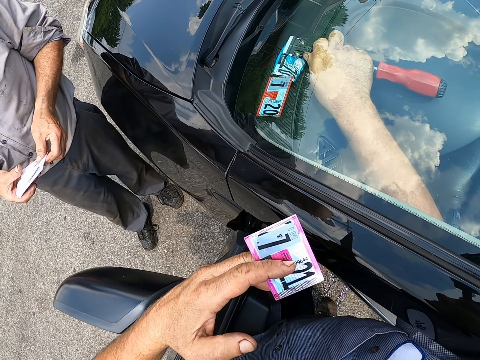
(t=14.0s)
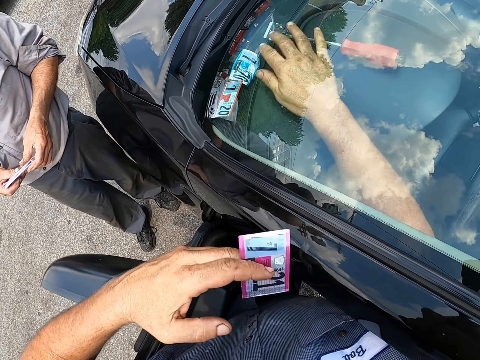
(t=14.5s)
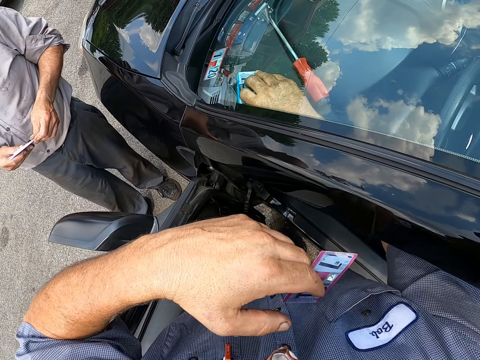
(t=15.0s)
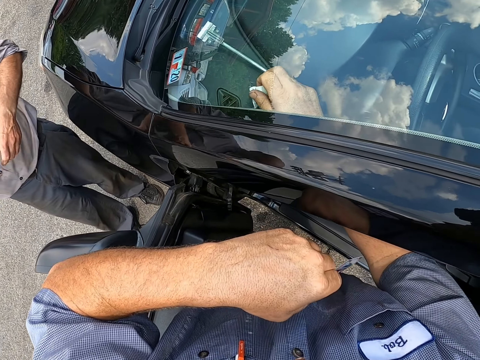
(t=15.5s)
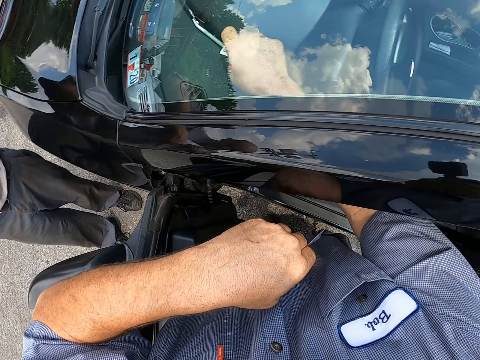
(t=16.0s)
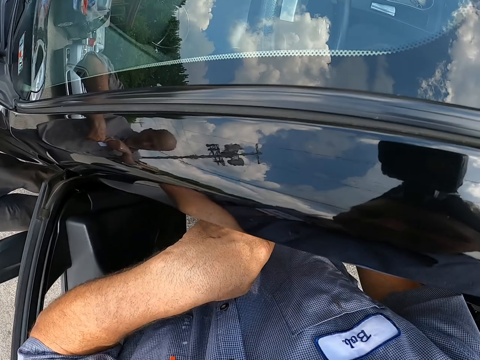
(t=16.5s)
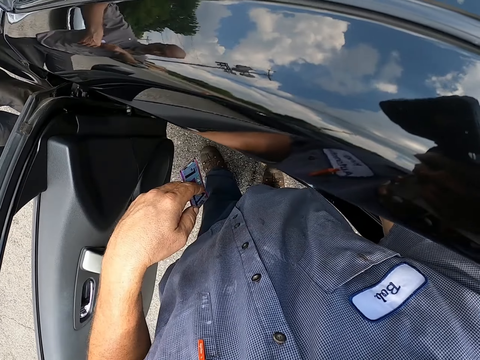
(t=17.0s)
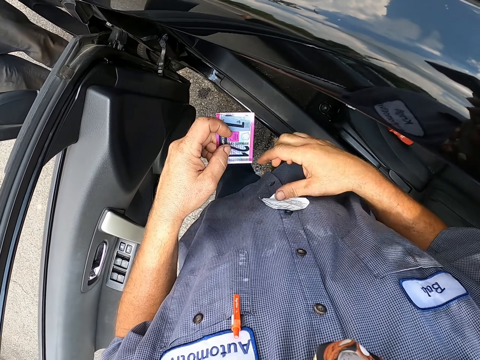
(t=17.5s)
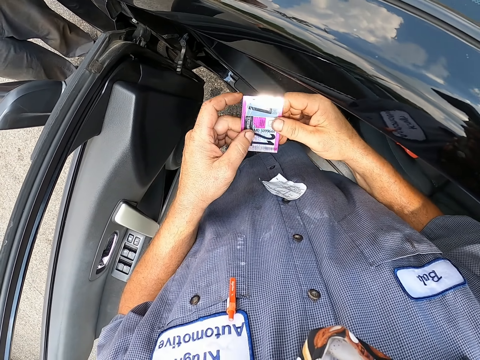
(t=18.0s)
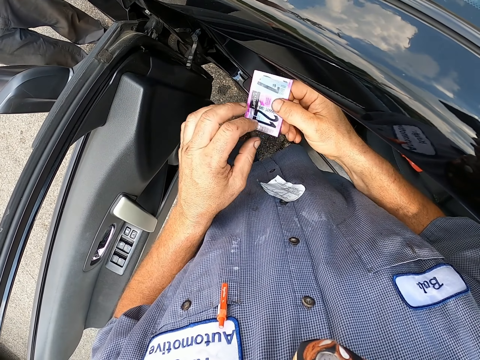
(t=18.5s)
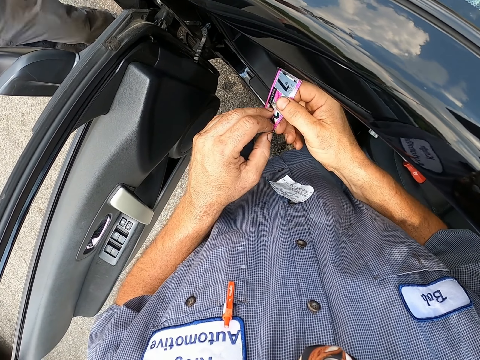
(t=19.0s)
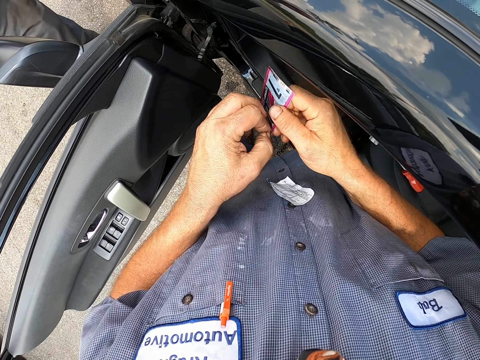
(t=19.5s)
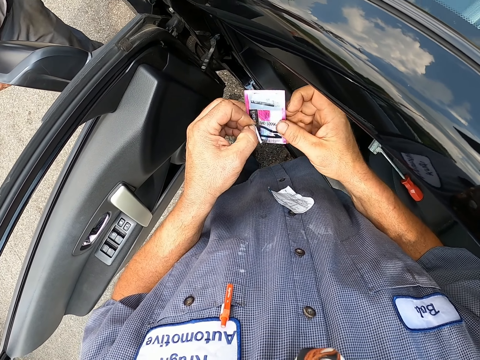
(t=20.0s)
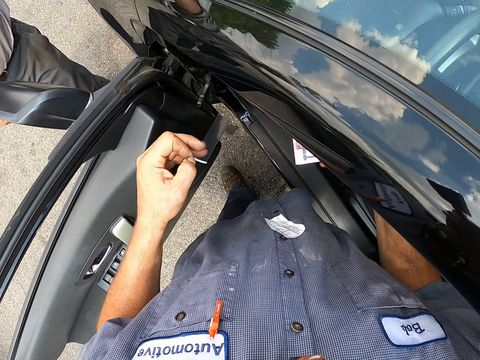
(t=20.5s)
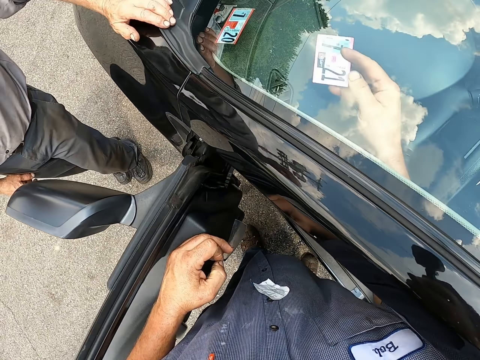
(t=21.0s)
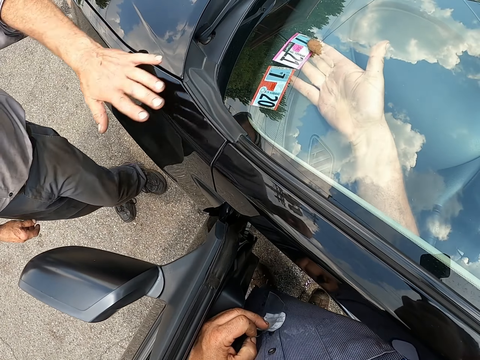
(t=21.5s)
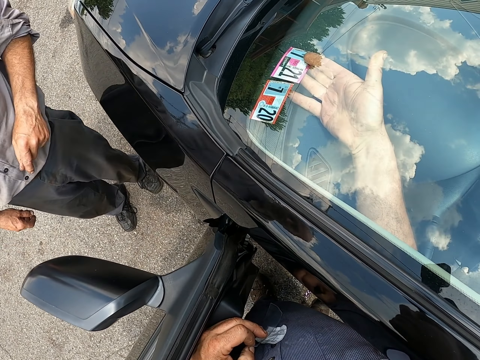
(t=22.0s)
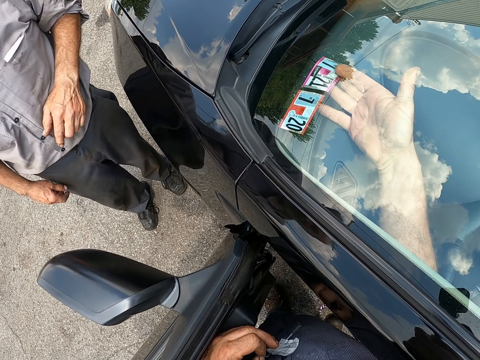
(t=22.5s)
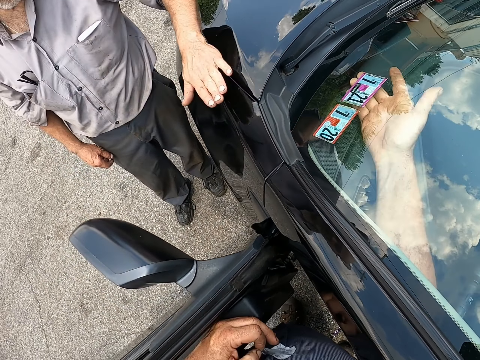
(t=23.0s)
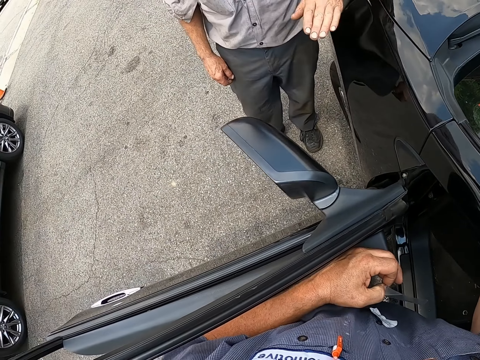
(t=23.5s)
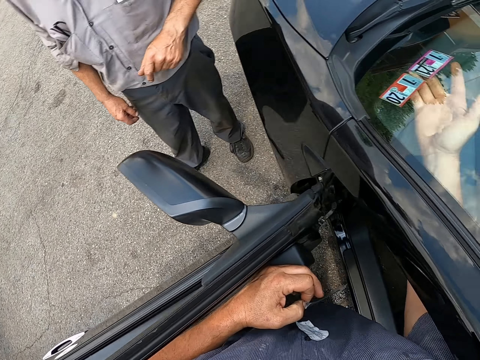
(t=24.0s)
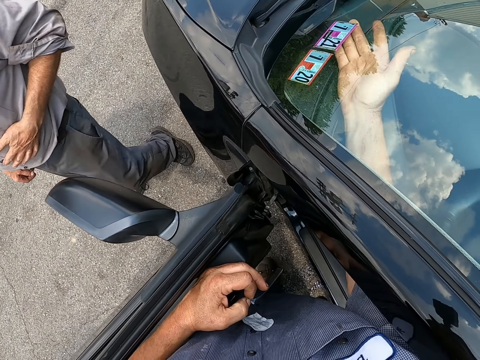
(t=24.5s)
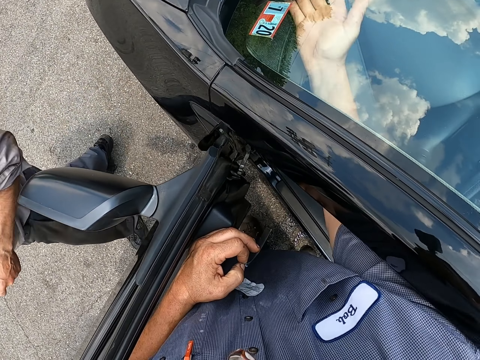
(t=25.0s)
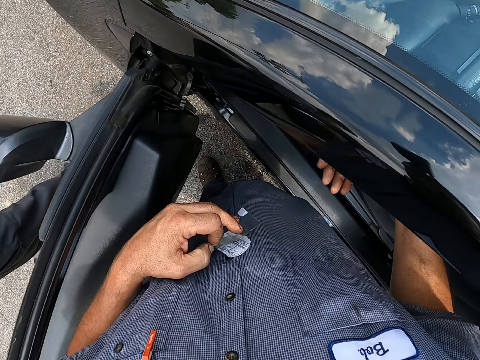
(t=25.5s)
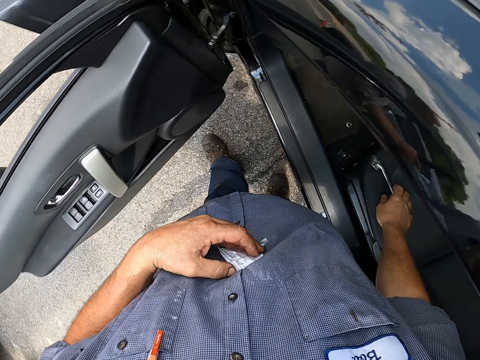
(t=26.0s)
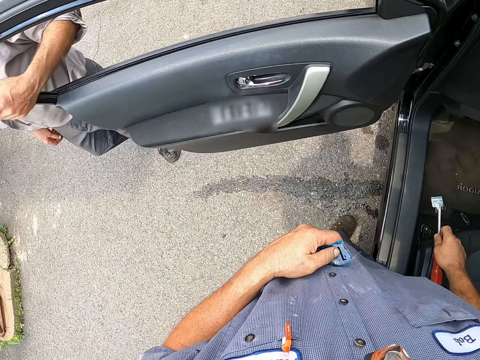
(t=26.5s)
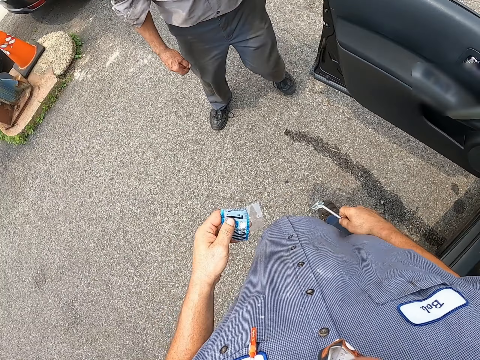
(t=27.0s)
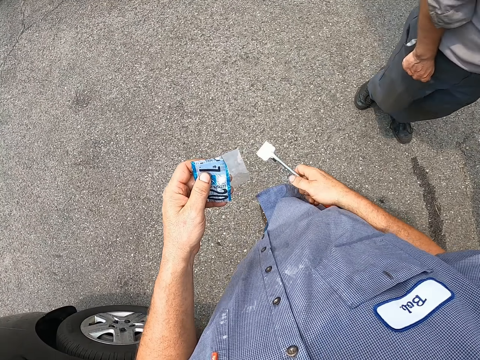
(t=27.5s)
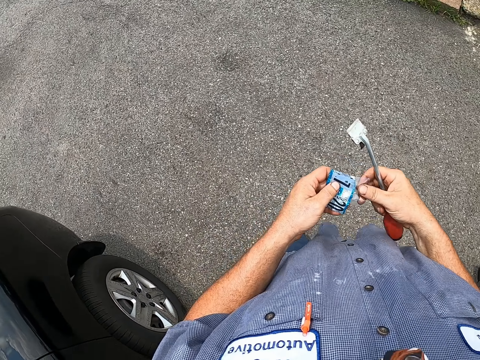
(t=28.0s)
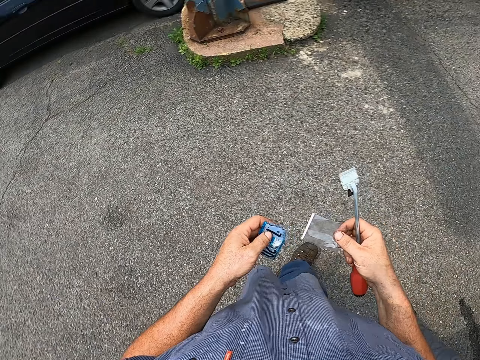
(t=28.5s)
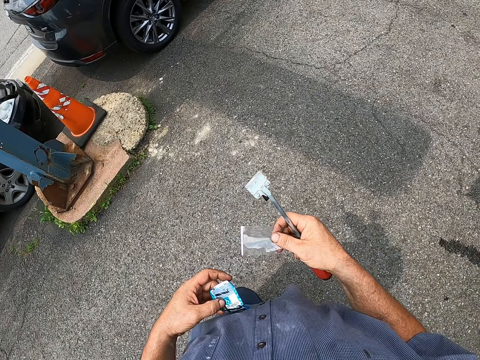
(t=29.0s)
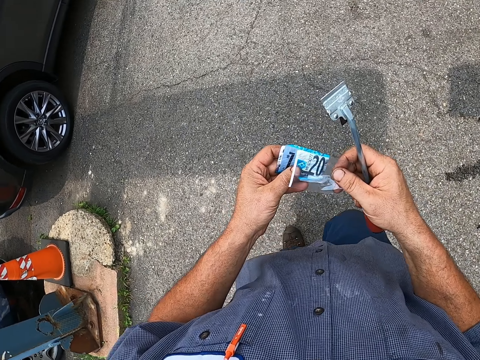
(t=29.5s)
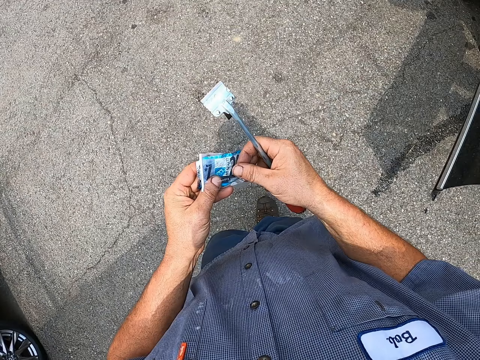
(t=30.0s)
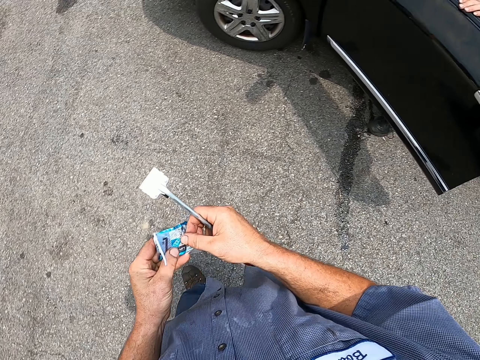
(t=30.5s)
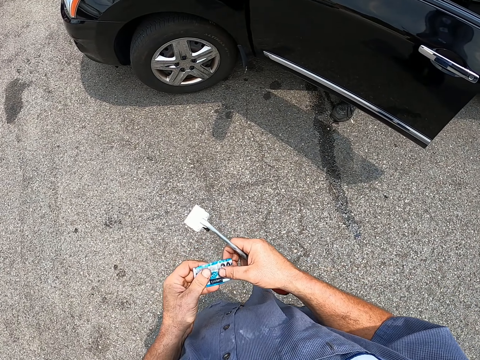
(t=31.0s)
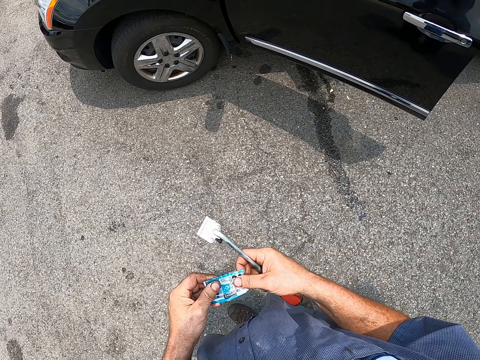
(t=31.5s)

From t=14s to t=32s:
The camera wearer removes the car insurance. They remove the nylon paper from the car insurance. They stick the new sticker on the windscreen. Someone touches the car. The camera wearer places the car insurance in the car. They carry the spanner remover, walk around the garage, and walk away from the car.

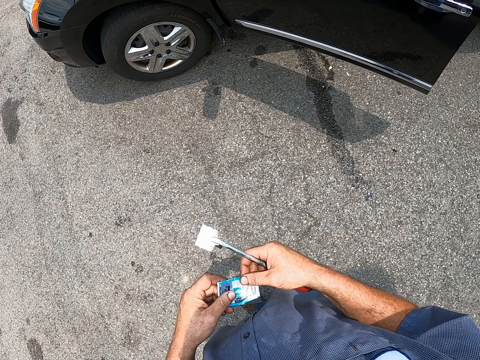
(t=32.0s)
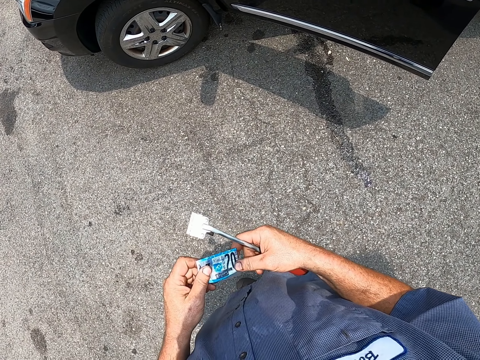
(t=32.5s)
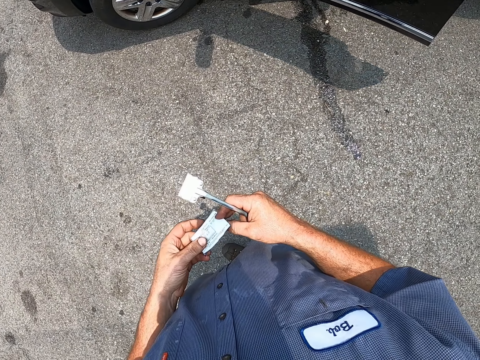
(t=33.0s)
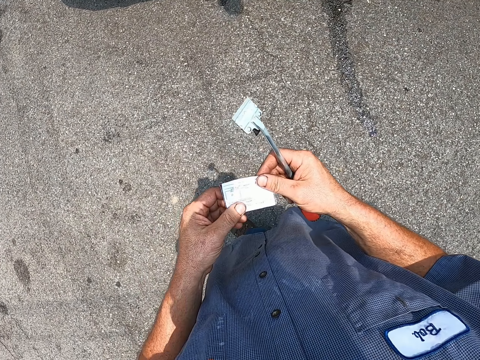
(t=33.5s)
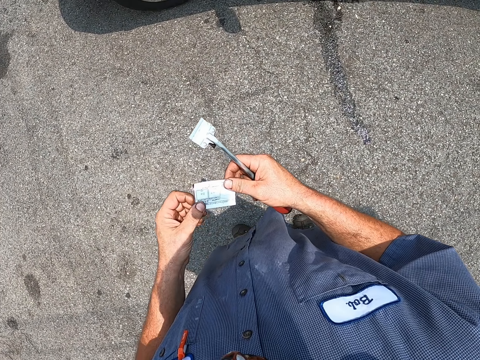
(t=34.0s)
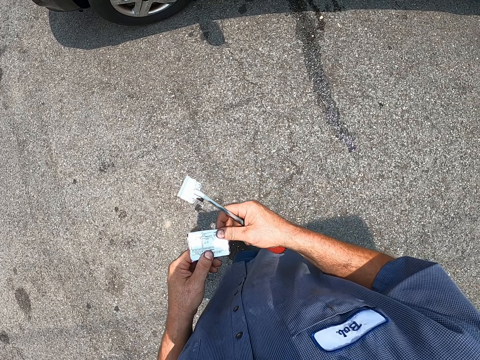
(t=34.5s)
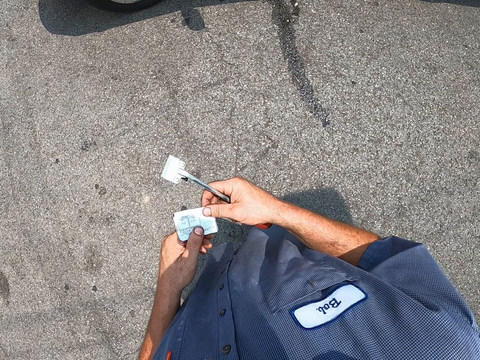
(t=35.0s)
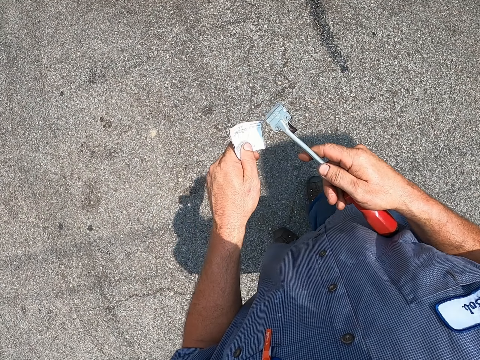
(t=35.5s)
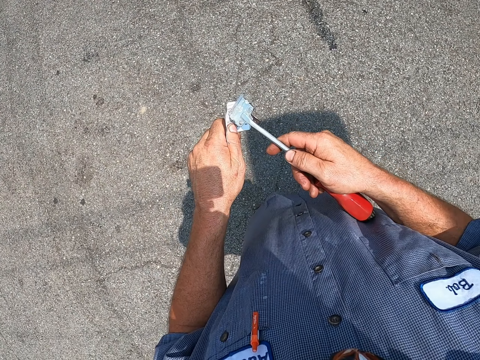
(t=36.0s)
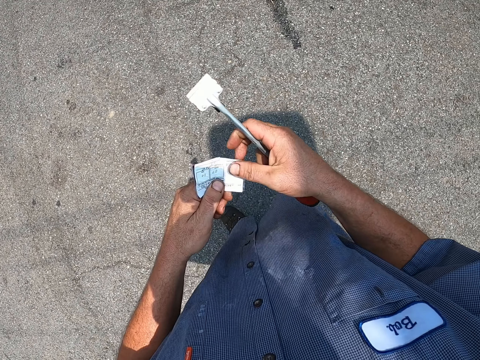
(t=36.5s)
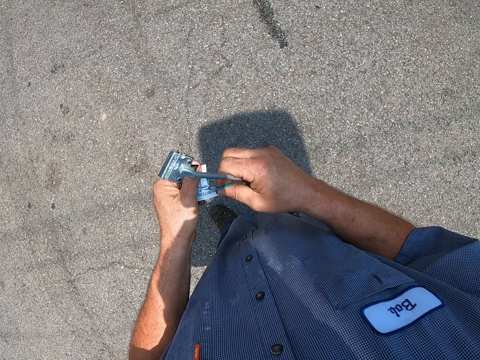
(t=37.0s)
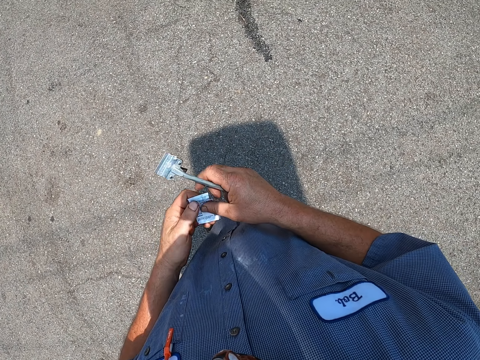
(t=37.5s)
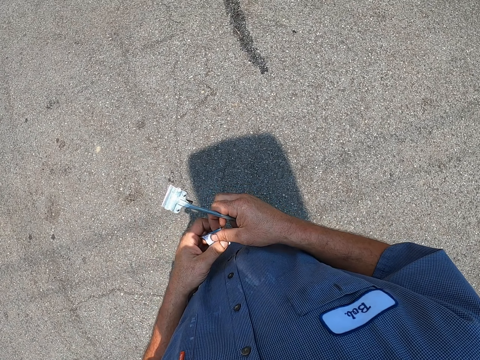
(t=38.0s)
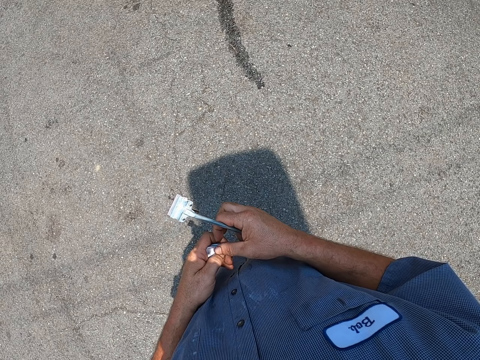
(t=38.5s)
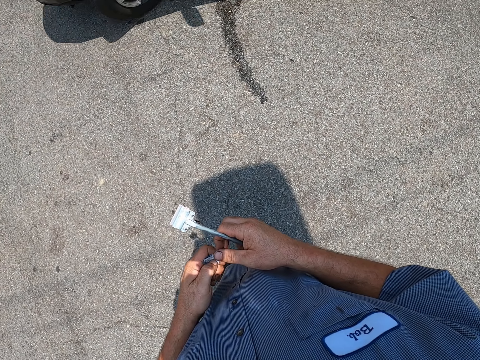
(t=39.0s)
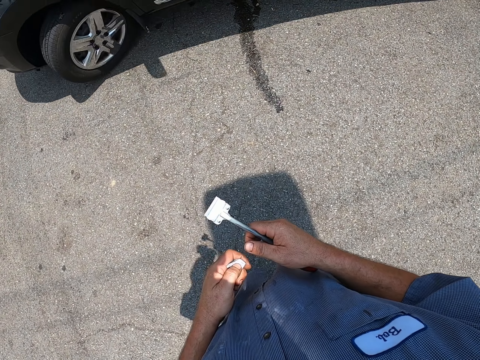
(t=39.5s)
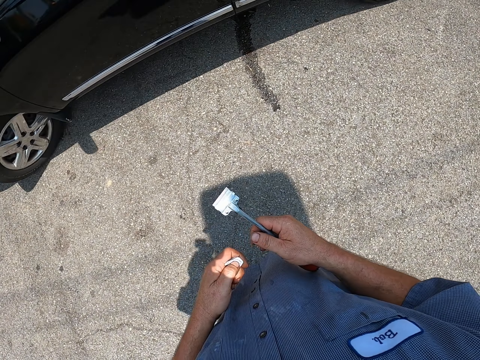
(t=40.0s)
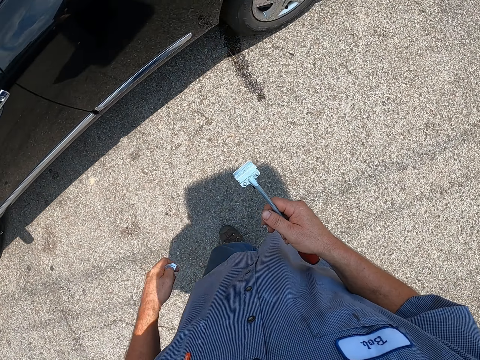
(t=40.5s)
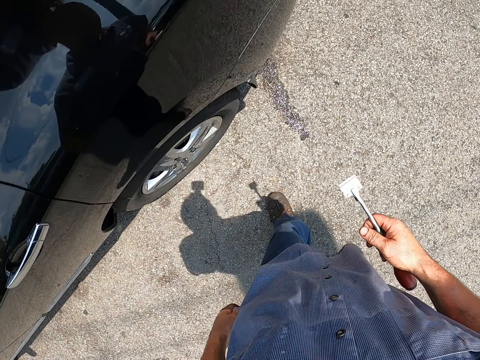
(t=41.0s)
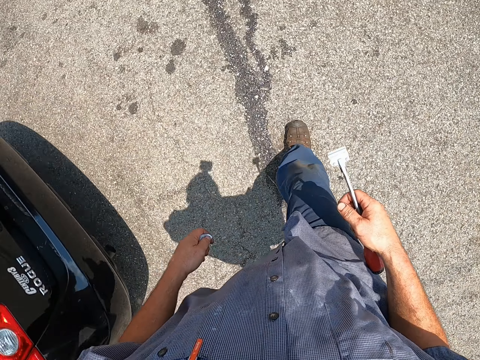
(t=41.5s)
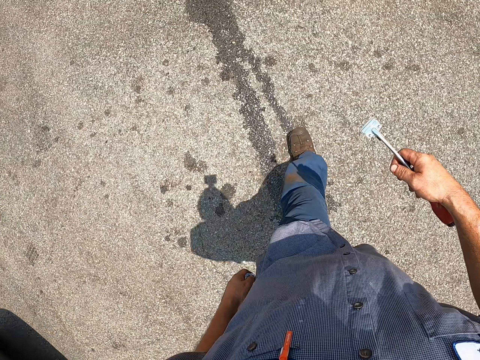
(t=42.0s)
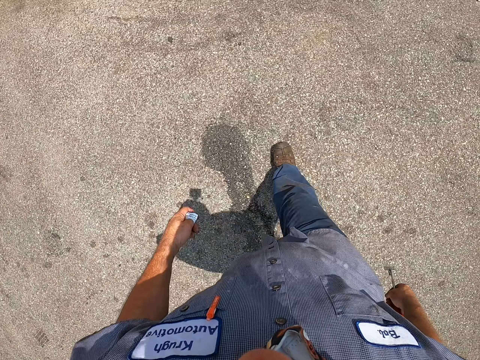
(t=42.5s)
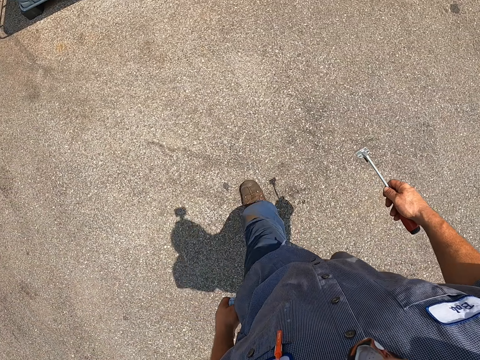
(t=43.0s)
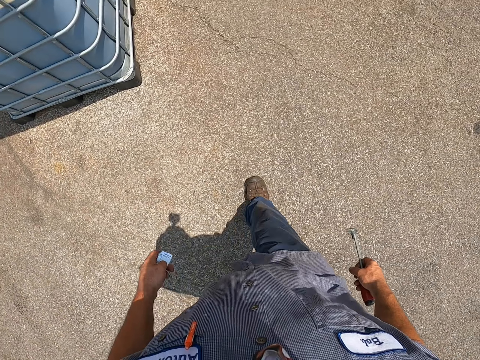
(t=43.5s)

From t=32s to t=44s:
The camera wearer tears the old sticker with something. Someone drives away. The camera wearer walks towards the garage.
